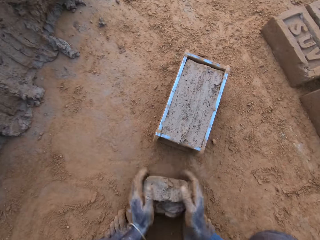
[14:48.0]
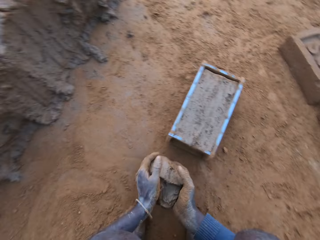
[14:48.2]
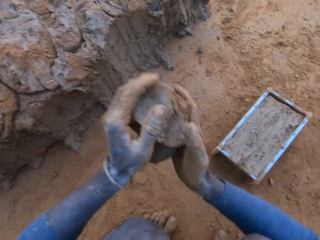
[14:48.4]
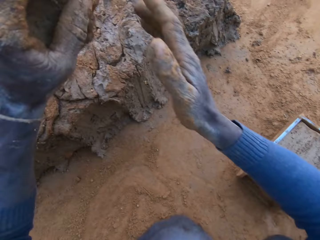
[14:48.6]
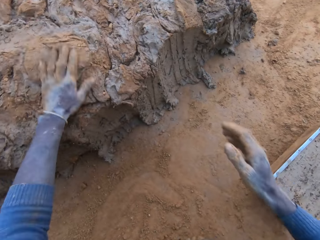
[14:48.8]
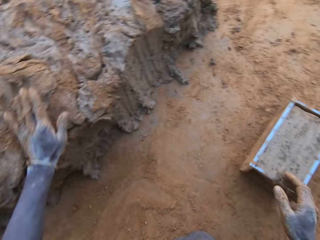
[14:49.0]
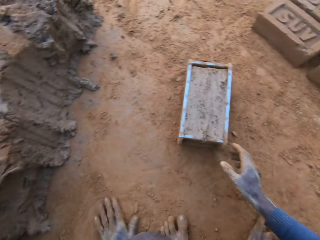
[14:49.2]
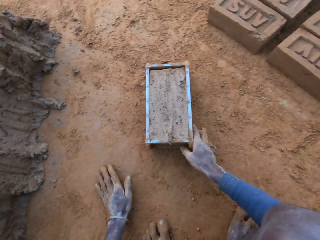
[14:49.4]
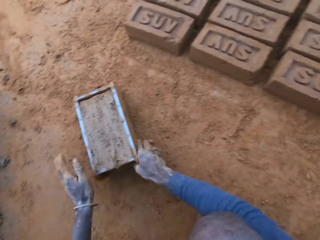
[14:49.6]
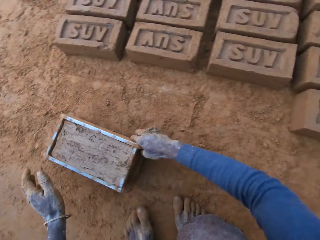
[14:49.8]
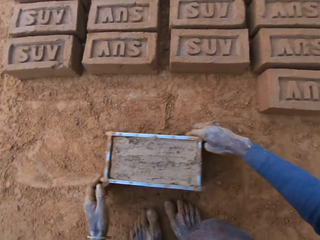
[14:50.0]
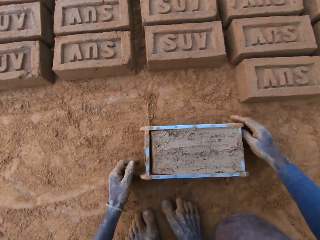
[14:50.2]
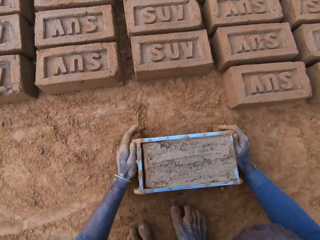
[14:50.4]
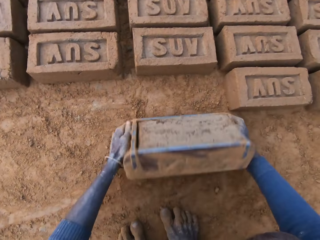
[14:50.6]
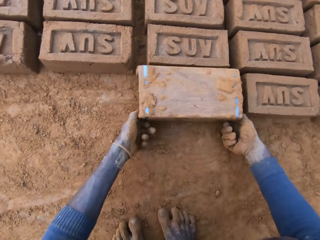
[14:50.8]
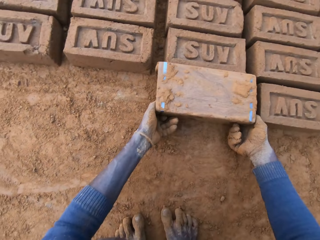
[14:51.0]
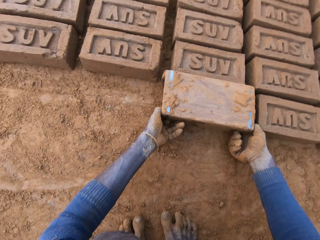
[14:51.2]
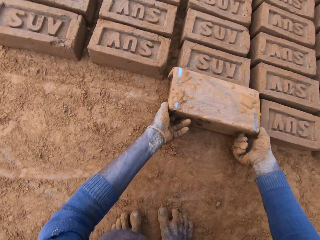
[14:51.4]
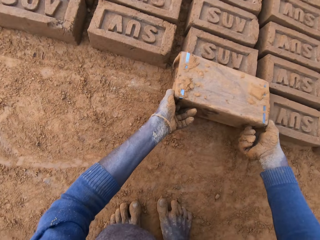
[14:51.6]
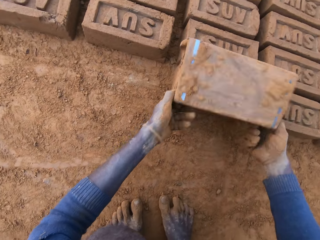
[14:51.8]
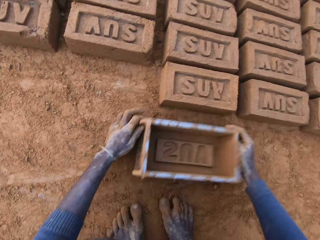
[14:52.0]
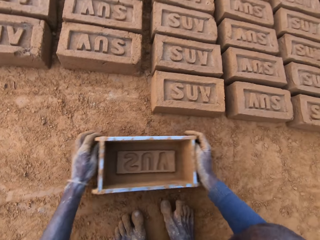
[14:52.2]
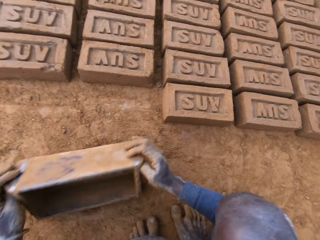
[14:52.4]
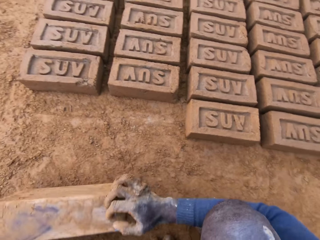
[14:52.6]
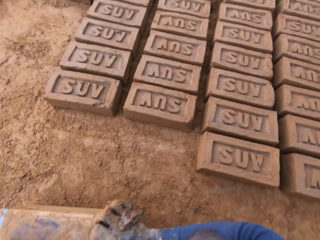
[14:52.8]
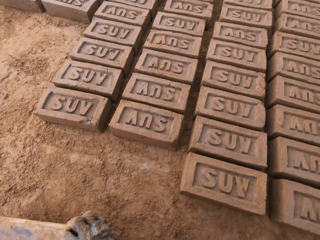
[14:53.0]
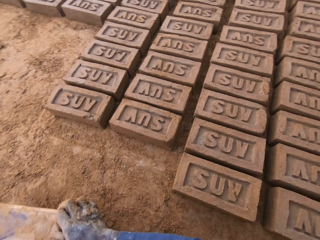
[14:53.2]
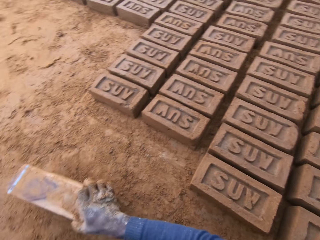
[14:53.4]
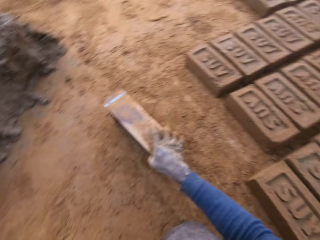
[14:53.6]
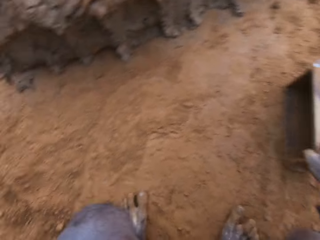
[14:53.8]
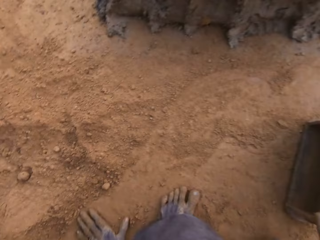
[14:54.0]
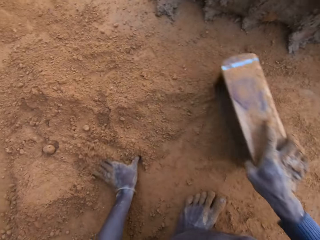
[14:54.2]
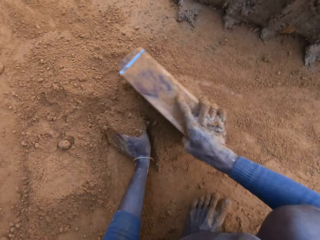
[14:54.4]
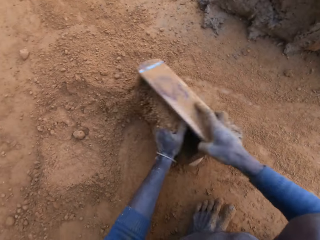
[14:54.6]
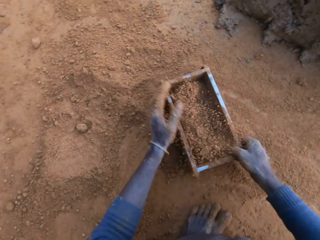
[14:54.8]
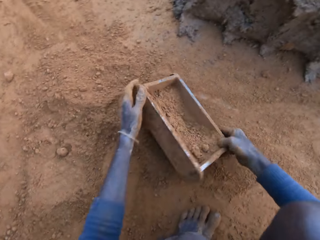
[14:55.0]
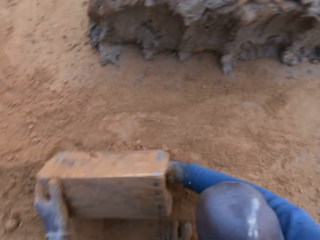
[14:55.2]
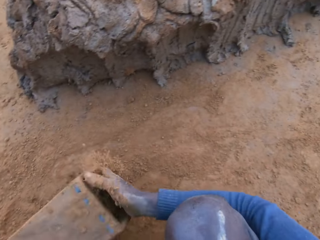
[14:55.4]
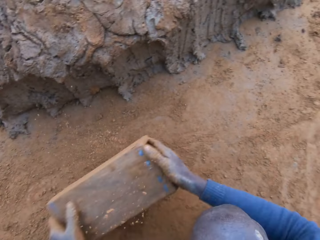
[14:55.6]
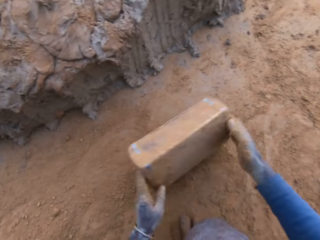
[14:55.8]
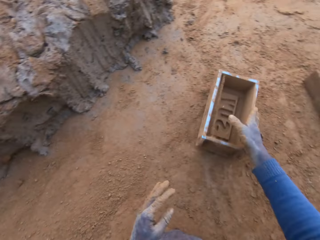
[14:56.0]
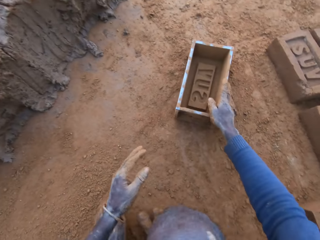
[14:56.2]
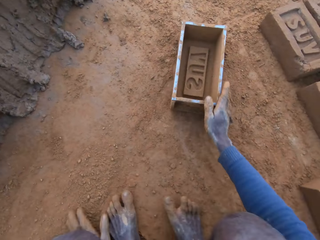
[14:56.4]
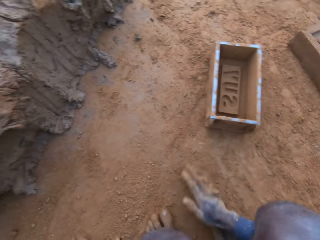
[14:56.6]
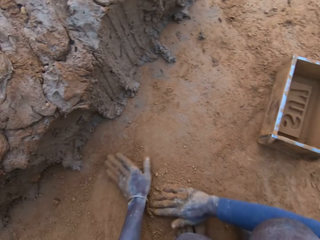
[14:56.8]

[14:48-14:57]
The camera wearer scoops the mud on a brick making box or clay mould on the ground. He picks up mud on the ground with his hands and throws the mud on top of other mud on the ground. He touches the ground. He moves the clay mould on the ground with his hands. He turns the clay mould on the ground. He lifts the brick making box on the ground. He moves the brick making box on the ground. He looks around. He packs sand into the clay mould with his left hand. He turns the brick making box on the ground. He pours sand out of the clay mould. He hits the ground with the brick making box. He drops the clay mould on the ground.

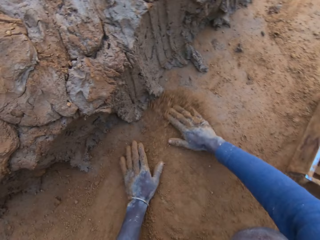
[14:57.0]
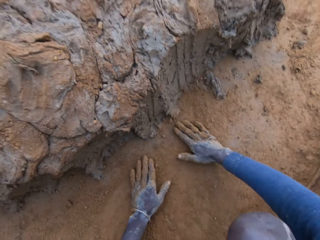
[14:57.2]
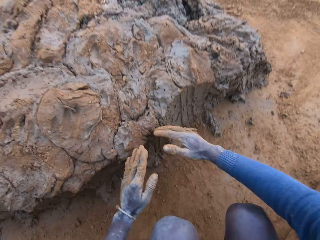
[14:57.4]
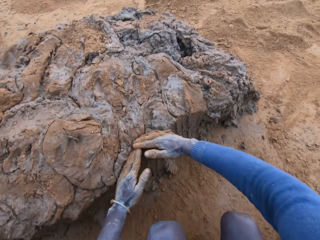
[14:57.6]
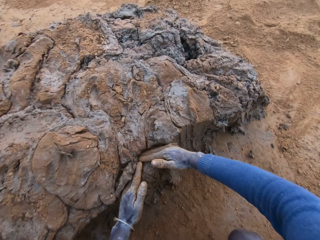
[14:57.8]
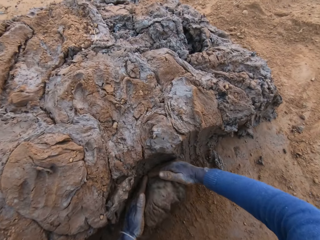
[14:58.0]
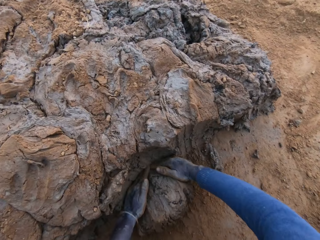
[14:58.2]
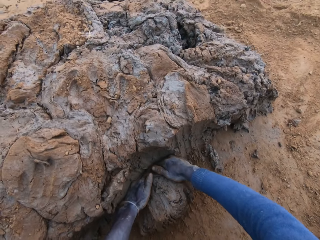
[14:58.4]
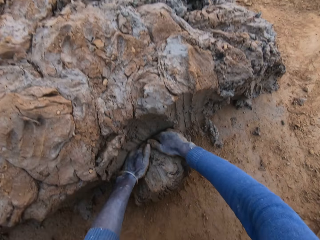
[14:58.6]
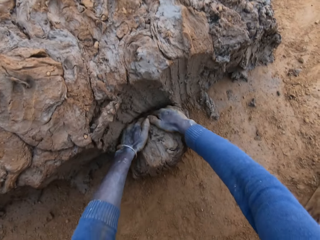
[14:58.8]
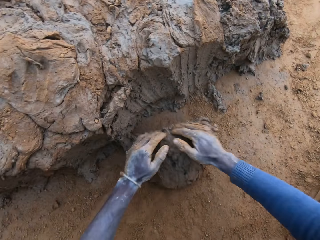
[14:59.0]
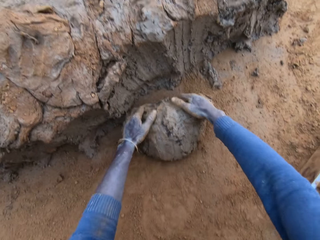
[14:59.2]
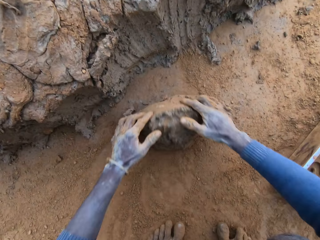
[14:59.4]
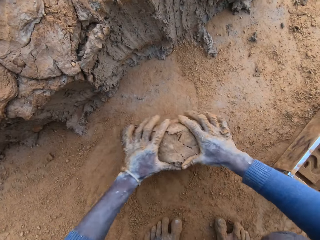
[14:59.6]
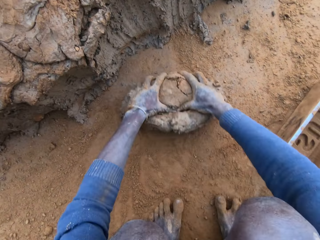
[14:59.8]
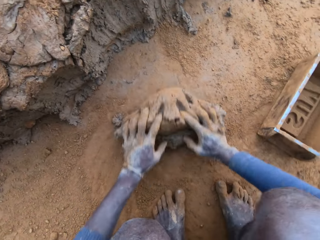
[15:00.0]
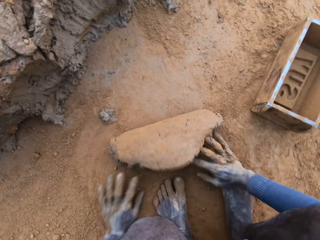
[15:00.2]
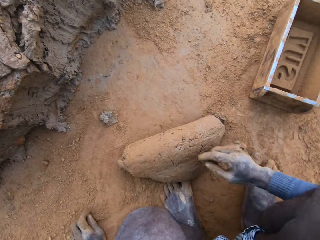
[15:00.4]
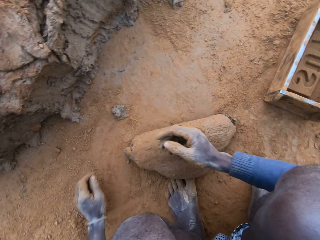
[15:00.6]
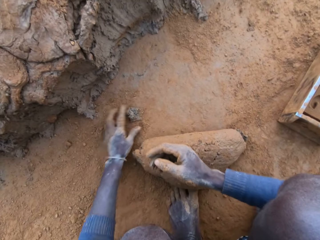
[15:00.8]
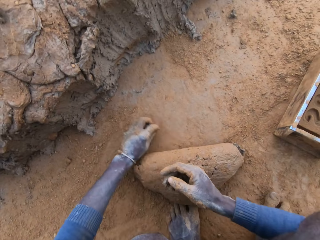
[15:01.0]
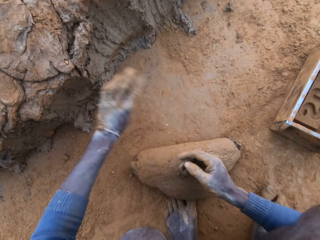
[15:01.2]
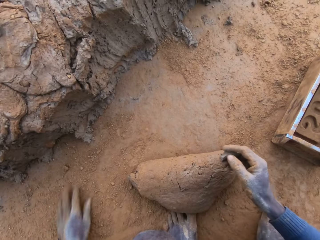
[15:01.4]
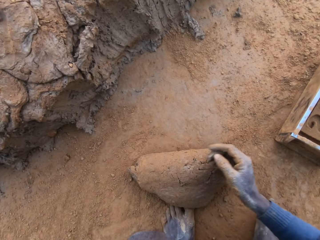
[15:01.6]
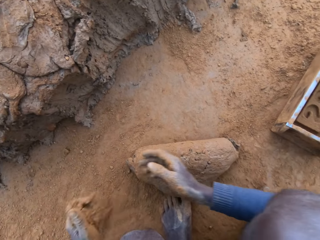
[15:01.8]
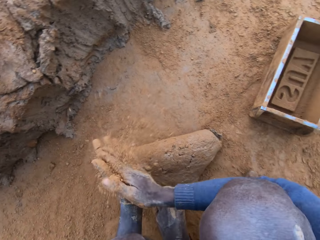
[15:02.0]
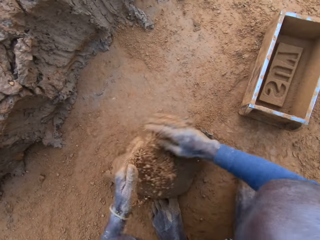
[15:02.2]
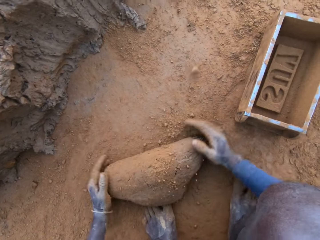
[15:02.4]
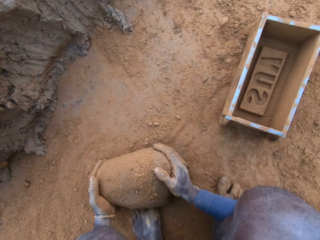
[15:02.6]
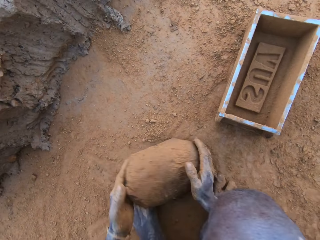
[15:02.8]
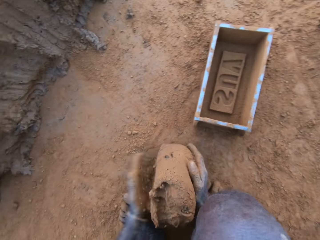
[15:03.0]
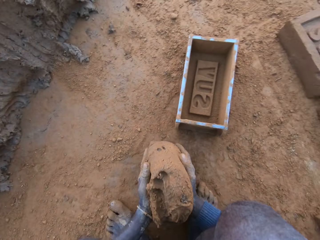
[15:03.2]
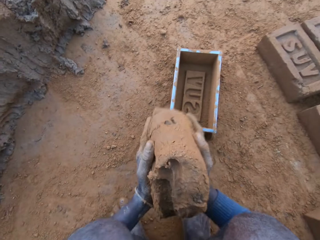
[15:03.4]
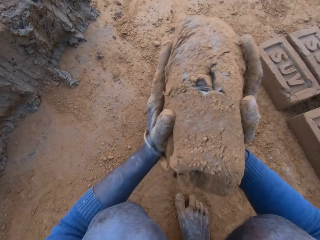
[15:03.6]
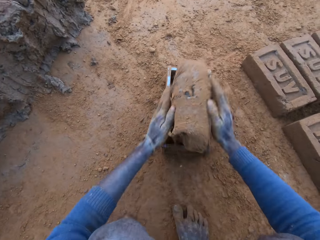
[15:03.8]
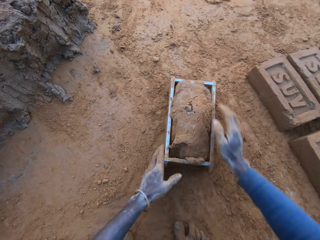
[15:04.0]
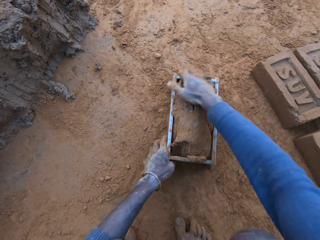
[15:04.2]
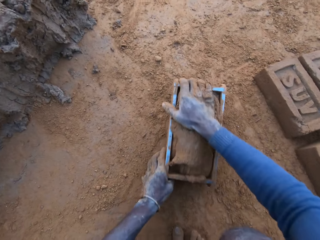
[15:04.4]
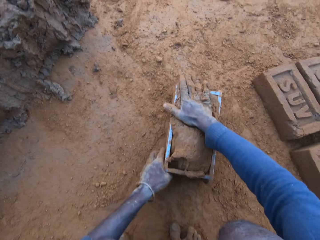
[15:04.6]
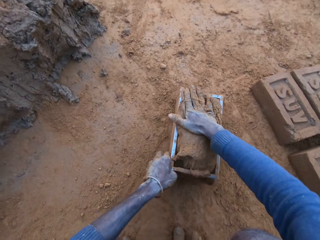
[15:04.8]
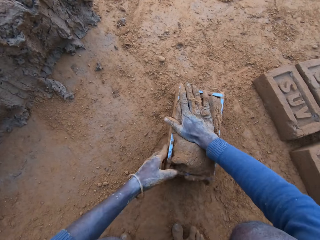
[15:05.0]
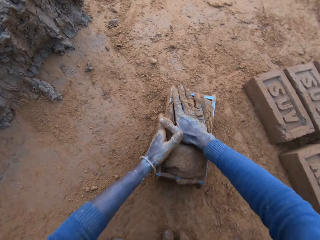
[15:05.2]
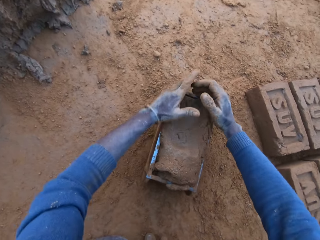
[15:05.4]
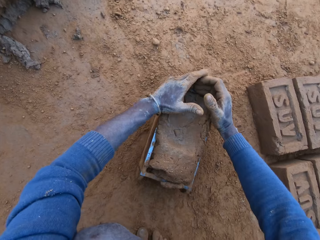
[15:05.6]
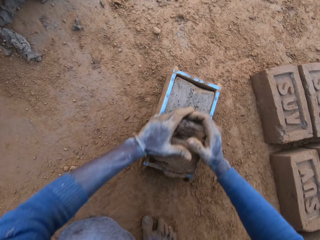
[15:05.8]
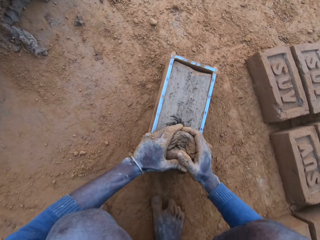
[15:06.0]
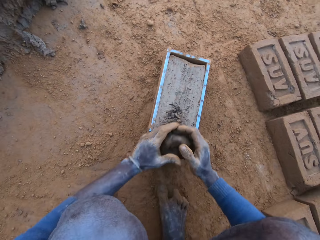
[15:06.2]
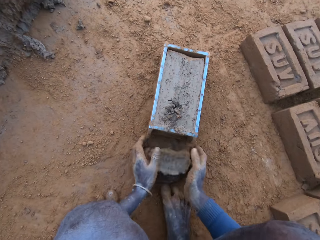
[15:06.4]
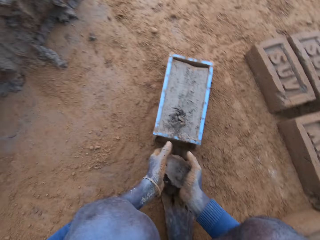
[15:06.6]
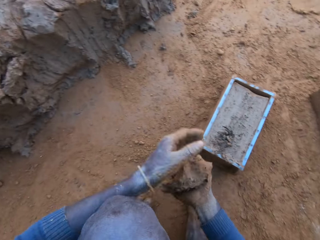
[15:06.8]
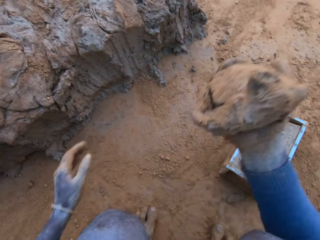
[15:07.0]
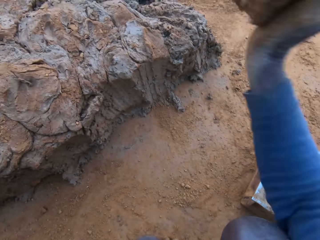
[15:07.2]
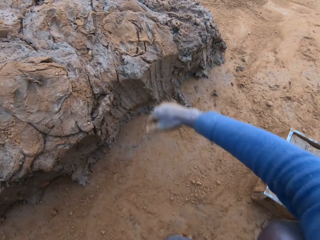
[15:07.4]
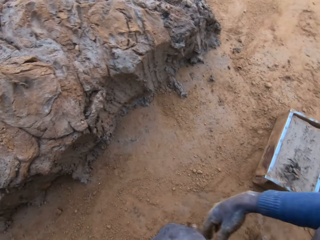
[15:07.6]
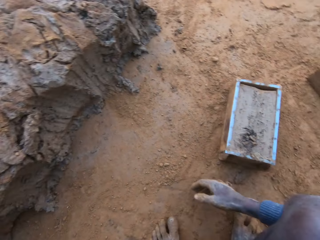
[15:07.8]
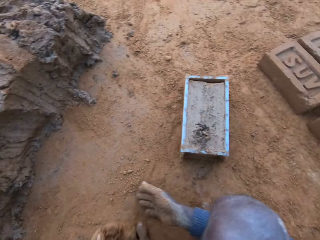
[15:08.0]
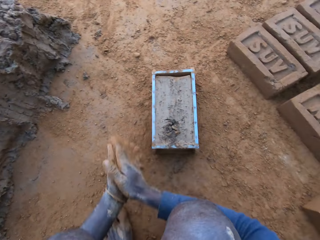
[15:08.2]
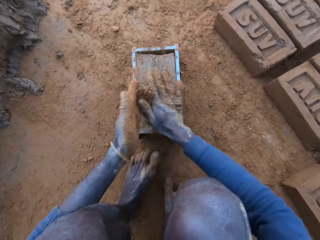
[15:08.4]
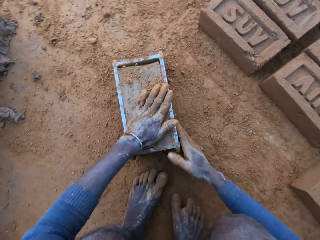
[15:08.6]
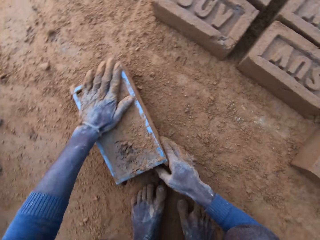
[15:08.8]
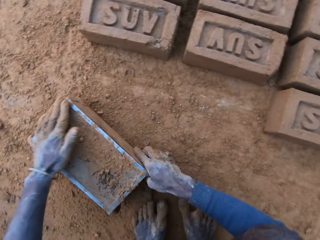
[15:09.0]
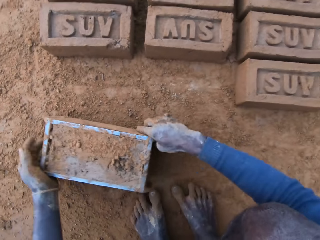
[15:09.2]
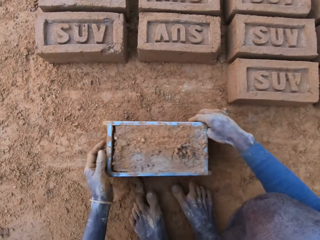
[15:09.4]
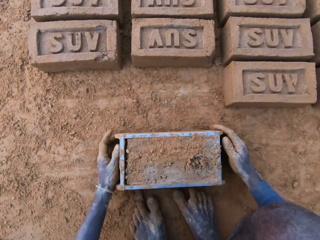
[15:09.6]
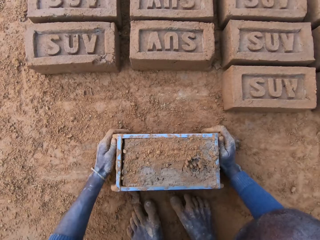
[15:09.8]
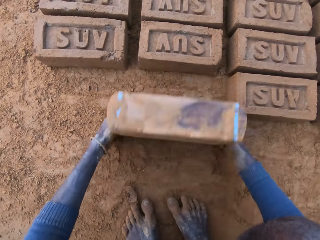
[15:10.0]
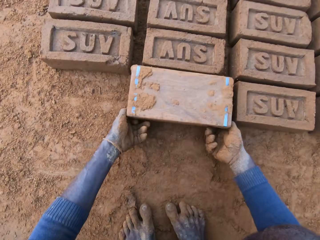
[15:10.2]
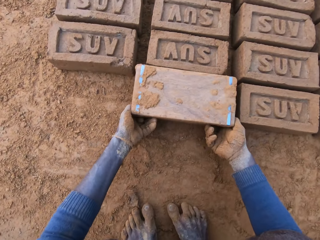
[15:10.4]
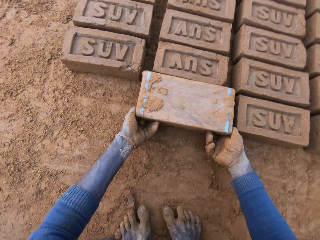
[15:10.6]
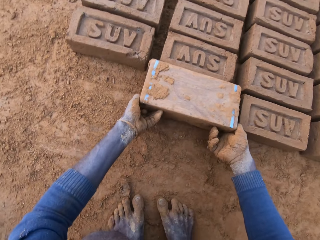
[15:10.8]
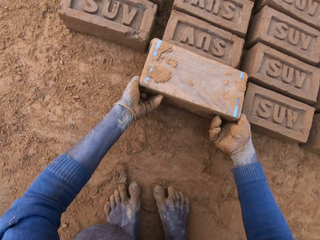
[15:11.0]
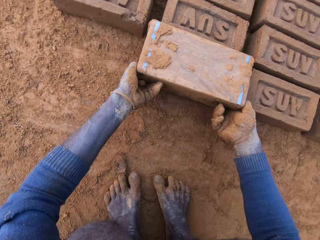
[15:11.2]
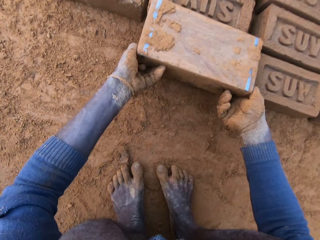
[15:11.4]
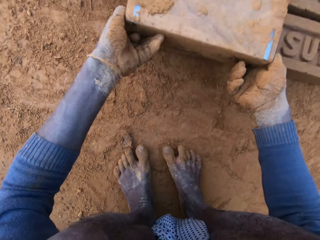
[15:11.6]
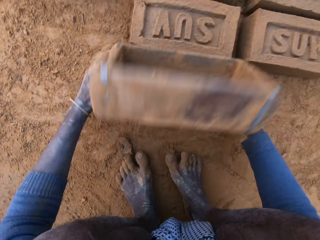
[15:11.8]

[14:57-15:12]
The camera wearer scoops soil on the ground with his hands. He rubs his hands on sand. He packs clay from the clay mud with his hands. He rolls mud on the ground with his hands. He picks up mud on the ground with his hands and throws the mud on top of other mud on the ground. He packs sand on the clay. He rubs his hands with soil. He picks up mud on the ground with his hands. He holds the clay with his hands. He puts the clay into the clay mould or brick making box. He presses the clay in the brick making box on the ground with his hands. He scoops the mud on the brick making box on the ground. He scrapes clay from the mould with his hands. He picks up mud on the ground with his hands and throws the mud on top of other mud on the ground. He scoops soil on the ground with his hand. He rubs his hands with soil. He presses the mud in the brick making box on the ground. He moves the clay mould on the ground with his hands. He turns the clay mould on the ground. He lifts the brick making box upwards.
